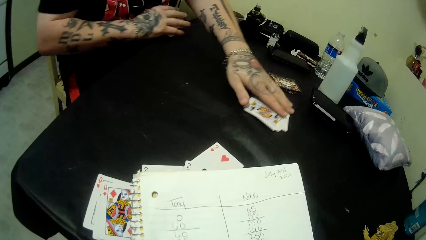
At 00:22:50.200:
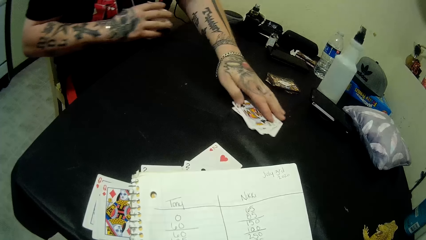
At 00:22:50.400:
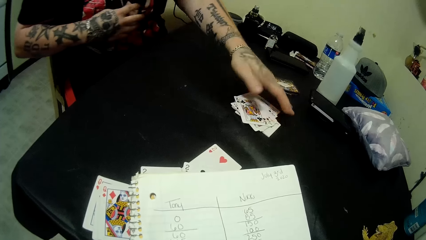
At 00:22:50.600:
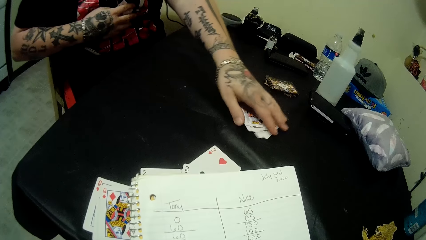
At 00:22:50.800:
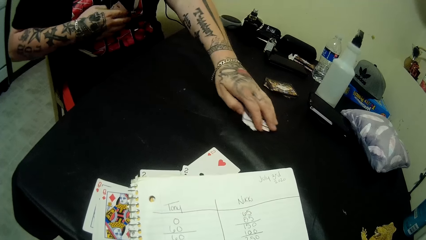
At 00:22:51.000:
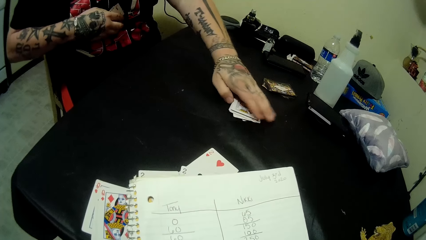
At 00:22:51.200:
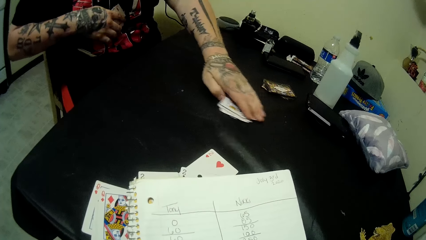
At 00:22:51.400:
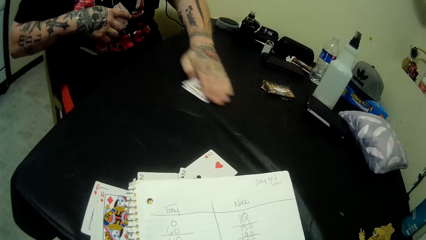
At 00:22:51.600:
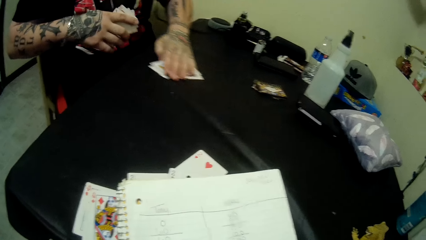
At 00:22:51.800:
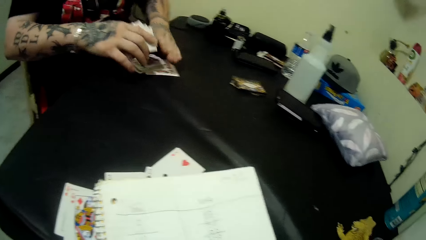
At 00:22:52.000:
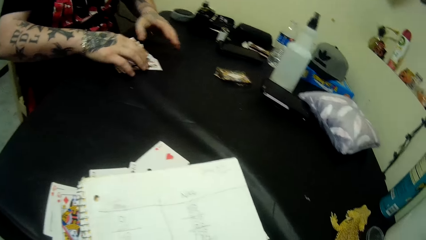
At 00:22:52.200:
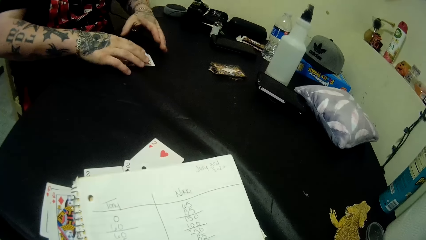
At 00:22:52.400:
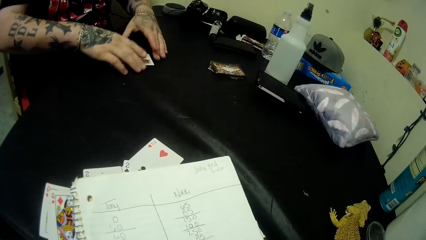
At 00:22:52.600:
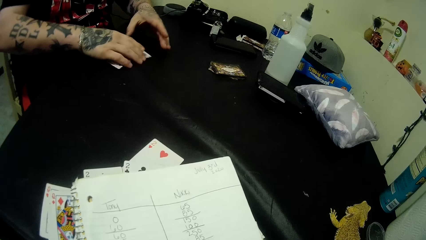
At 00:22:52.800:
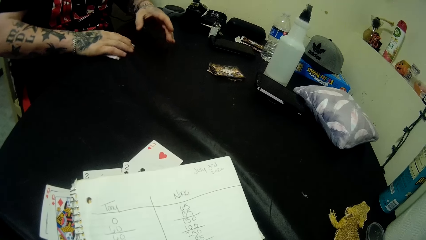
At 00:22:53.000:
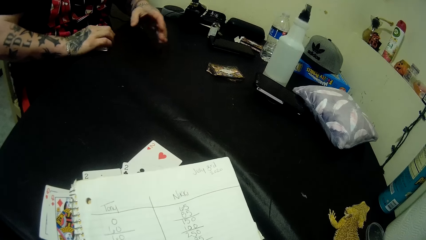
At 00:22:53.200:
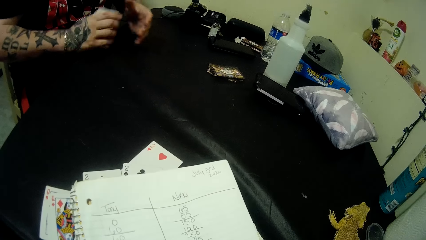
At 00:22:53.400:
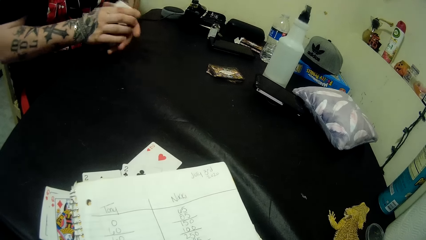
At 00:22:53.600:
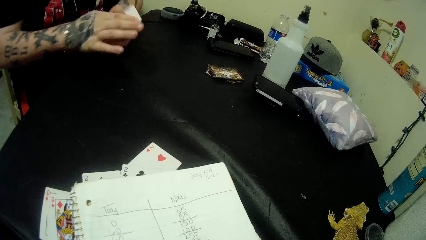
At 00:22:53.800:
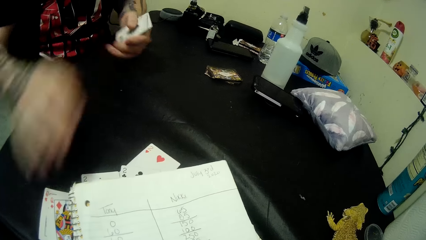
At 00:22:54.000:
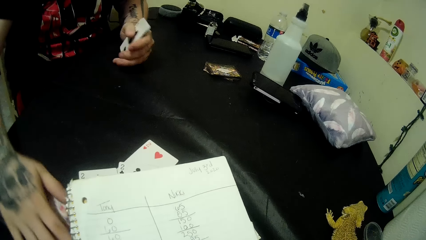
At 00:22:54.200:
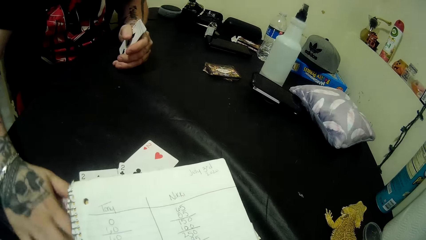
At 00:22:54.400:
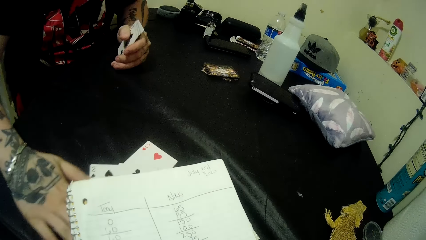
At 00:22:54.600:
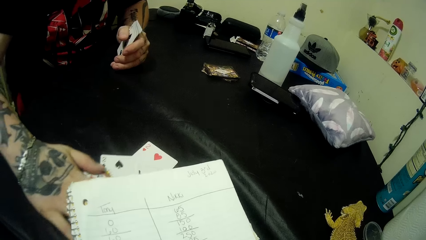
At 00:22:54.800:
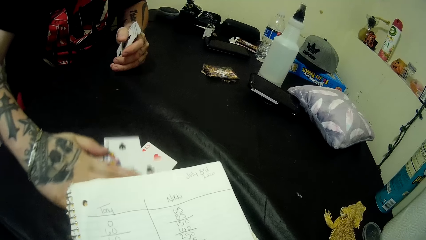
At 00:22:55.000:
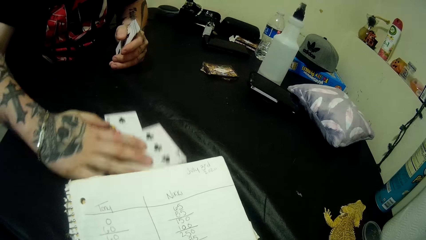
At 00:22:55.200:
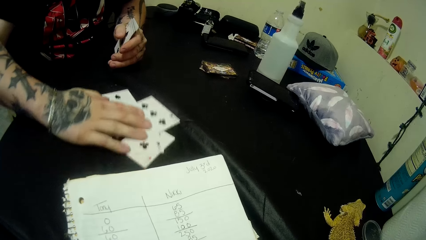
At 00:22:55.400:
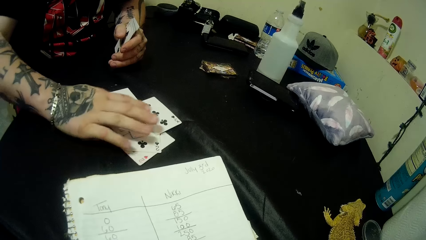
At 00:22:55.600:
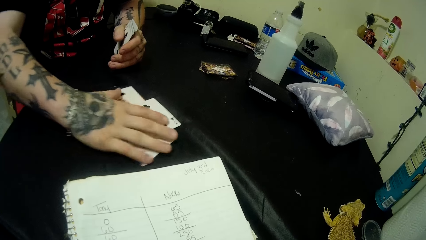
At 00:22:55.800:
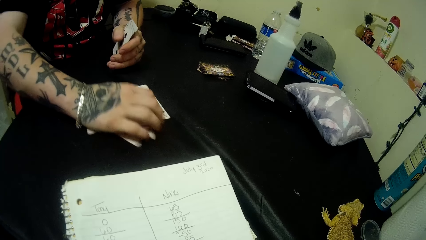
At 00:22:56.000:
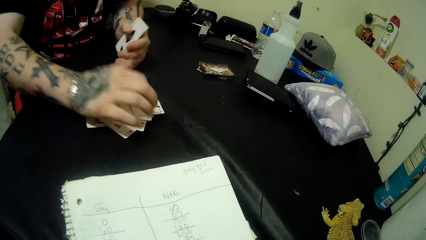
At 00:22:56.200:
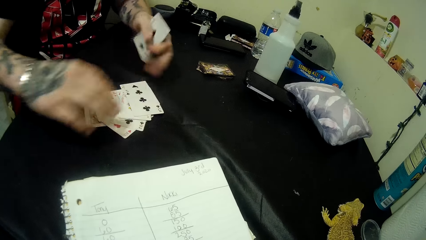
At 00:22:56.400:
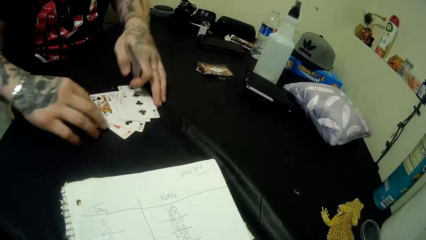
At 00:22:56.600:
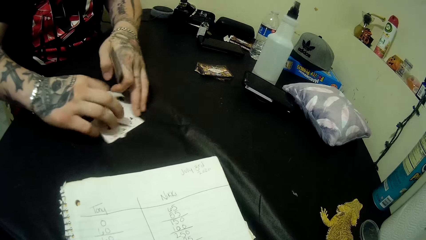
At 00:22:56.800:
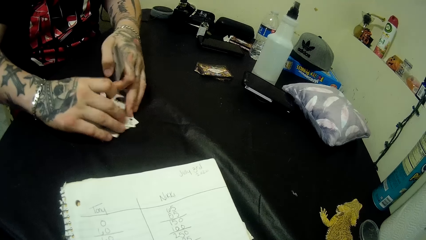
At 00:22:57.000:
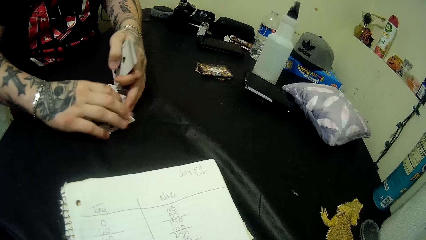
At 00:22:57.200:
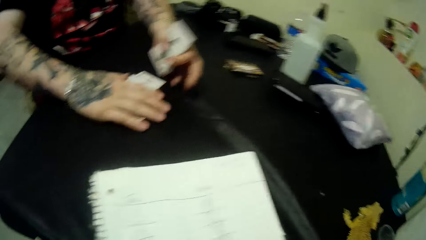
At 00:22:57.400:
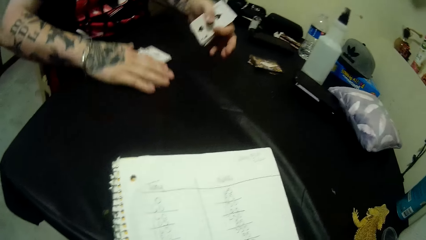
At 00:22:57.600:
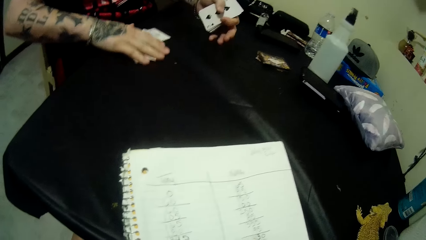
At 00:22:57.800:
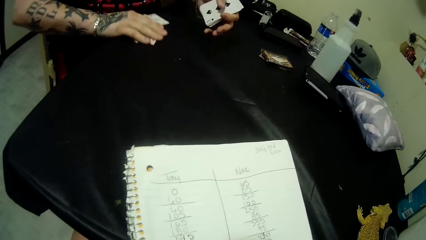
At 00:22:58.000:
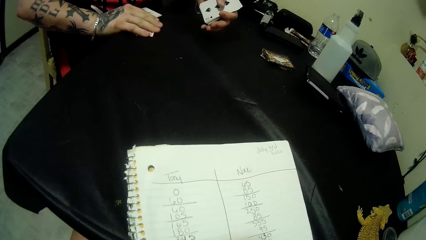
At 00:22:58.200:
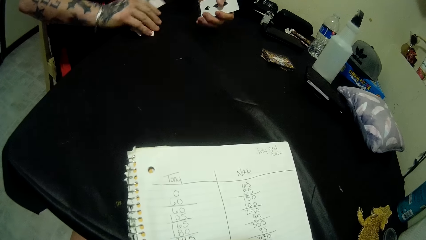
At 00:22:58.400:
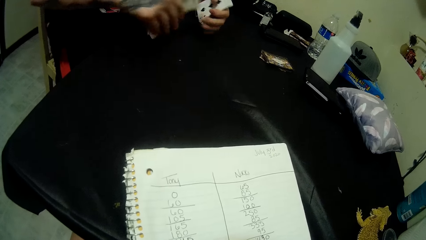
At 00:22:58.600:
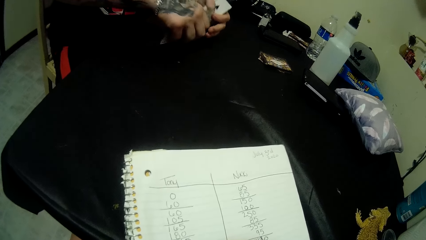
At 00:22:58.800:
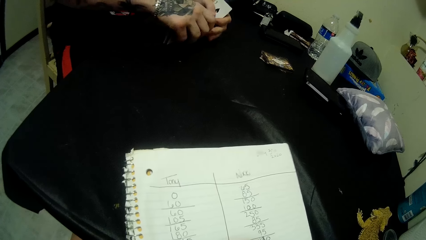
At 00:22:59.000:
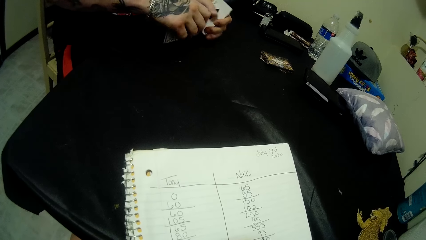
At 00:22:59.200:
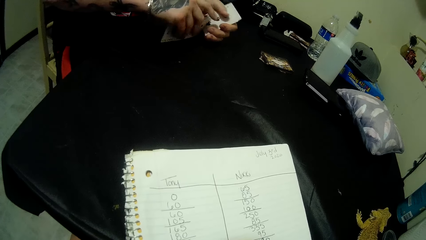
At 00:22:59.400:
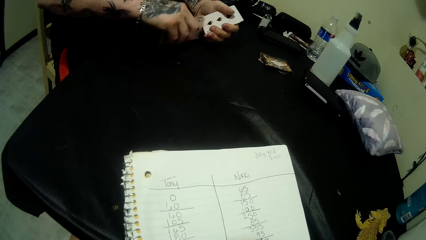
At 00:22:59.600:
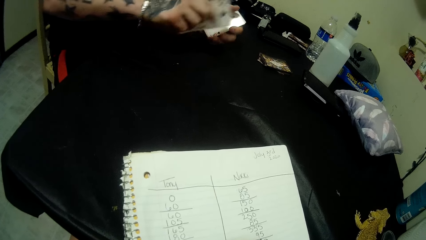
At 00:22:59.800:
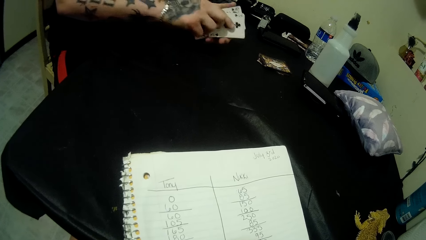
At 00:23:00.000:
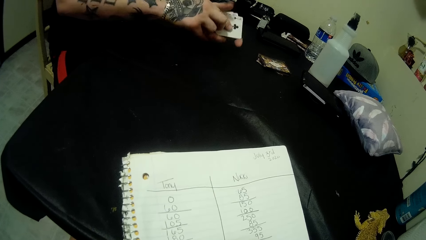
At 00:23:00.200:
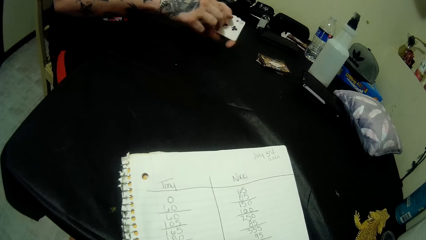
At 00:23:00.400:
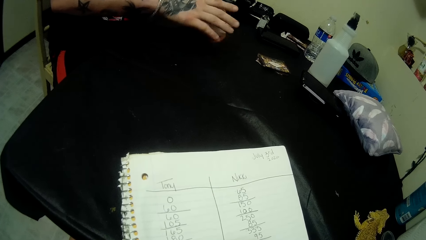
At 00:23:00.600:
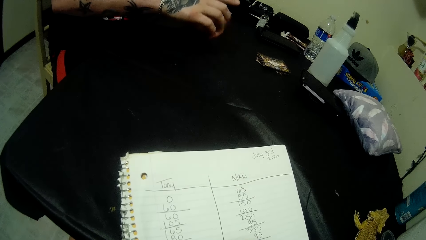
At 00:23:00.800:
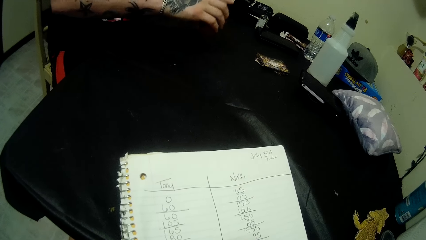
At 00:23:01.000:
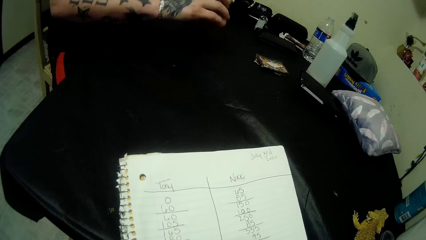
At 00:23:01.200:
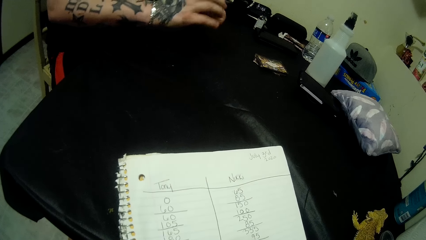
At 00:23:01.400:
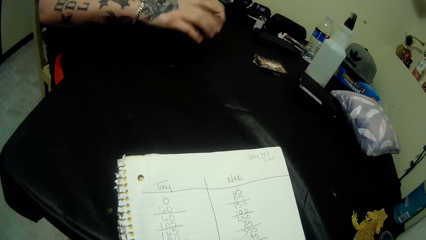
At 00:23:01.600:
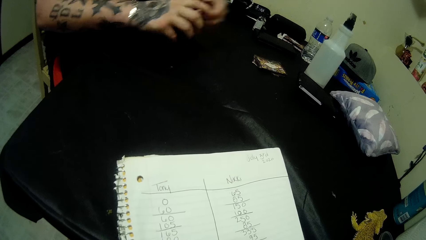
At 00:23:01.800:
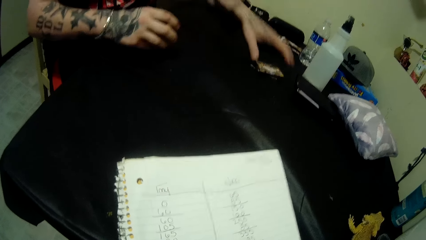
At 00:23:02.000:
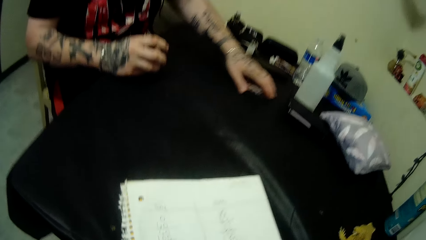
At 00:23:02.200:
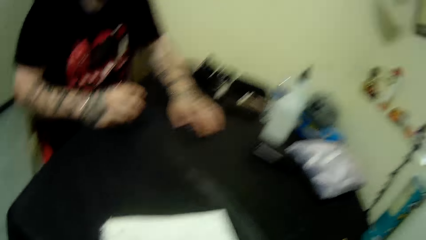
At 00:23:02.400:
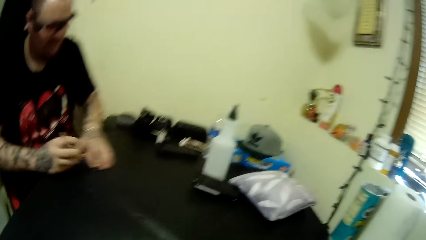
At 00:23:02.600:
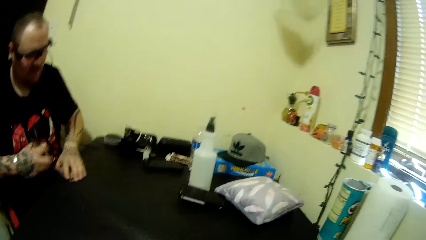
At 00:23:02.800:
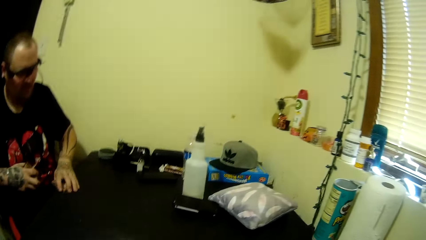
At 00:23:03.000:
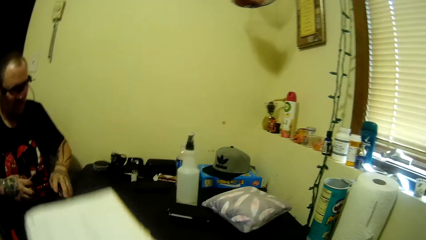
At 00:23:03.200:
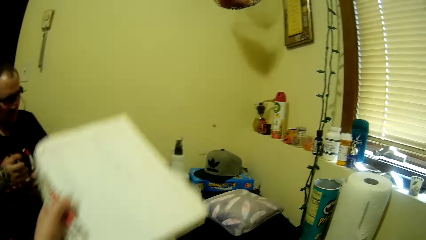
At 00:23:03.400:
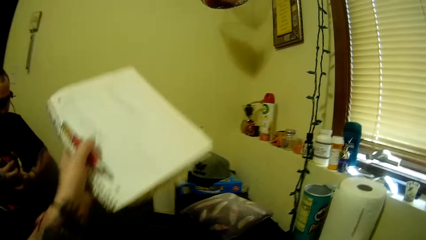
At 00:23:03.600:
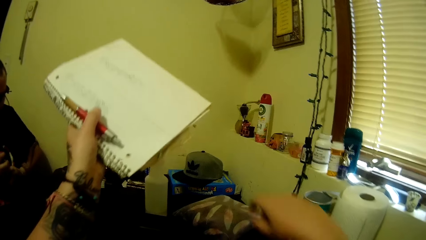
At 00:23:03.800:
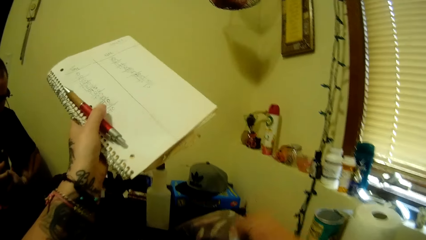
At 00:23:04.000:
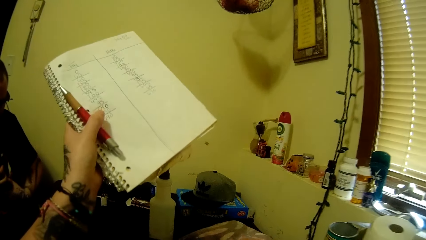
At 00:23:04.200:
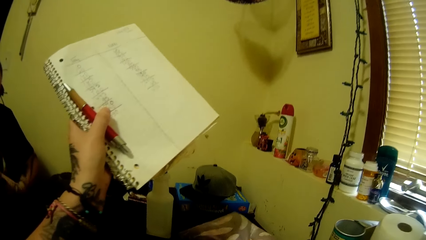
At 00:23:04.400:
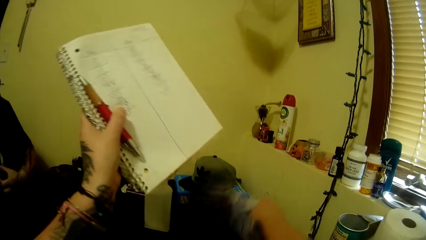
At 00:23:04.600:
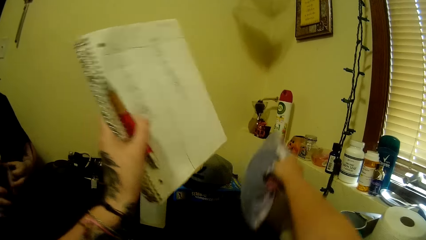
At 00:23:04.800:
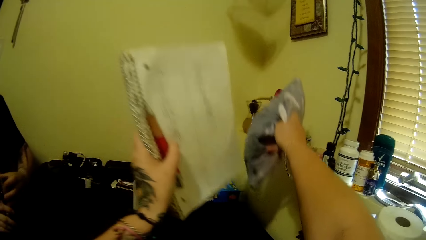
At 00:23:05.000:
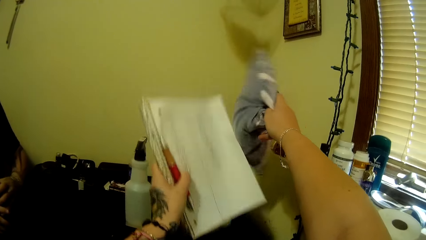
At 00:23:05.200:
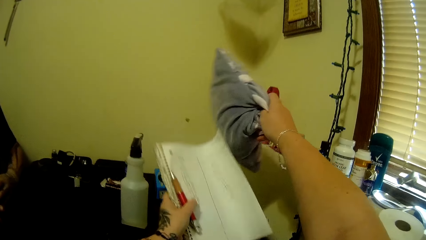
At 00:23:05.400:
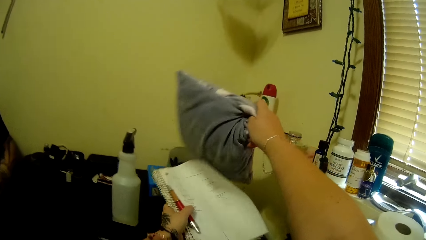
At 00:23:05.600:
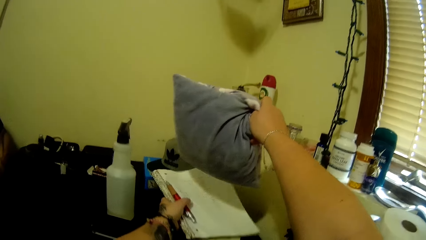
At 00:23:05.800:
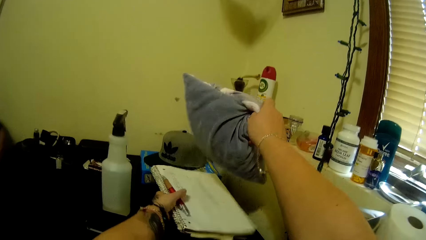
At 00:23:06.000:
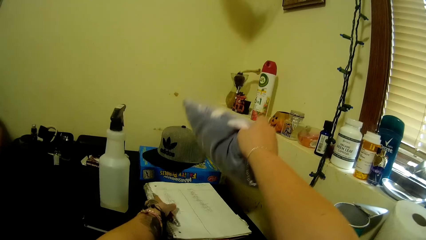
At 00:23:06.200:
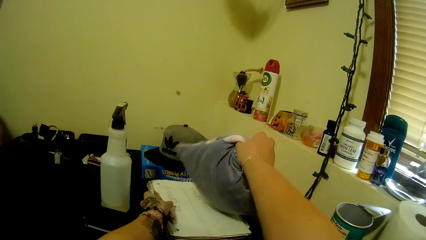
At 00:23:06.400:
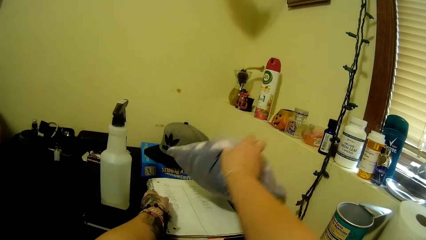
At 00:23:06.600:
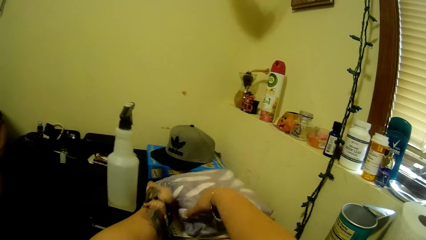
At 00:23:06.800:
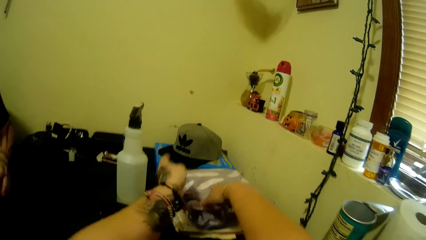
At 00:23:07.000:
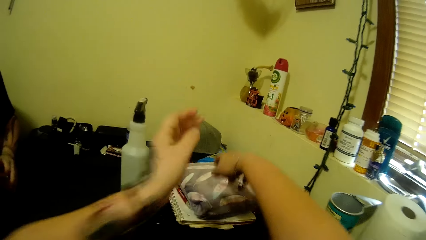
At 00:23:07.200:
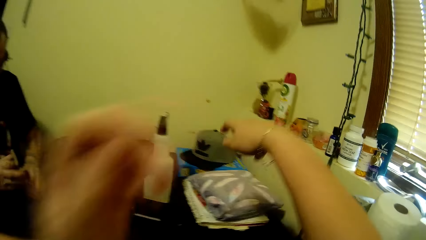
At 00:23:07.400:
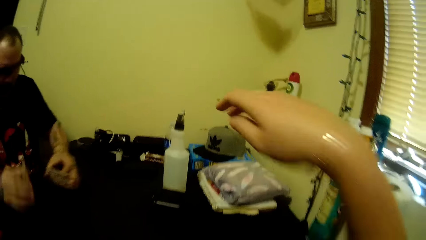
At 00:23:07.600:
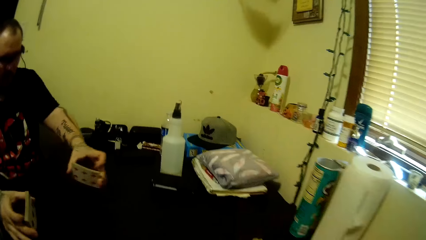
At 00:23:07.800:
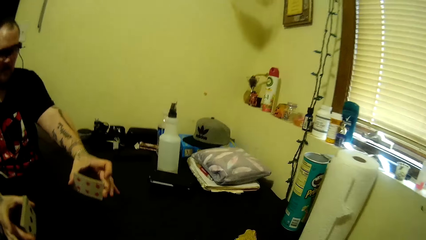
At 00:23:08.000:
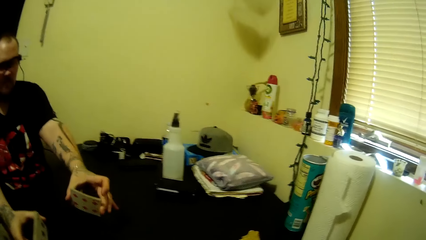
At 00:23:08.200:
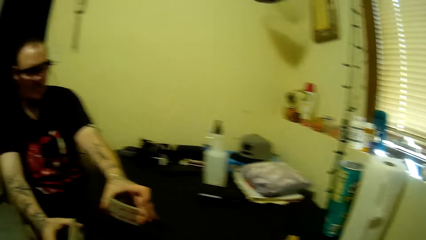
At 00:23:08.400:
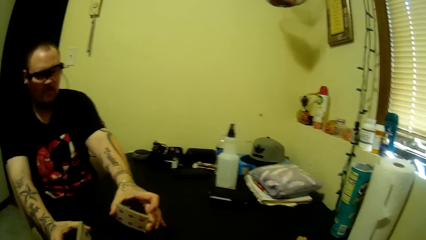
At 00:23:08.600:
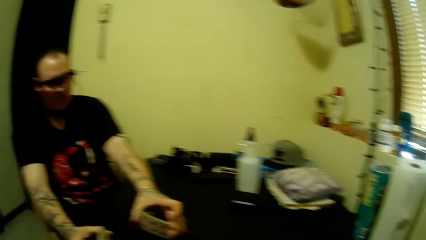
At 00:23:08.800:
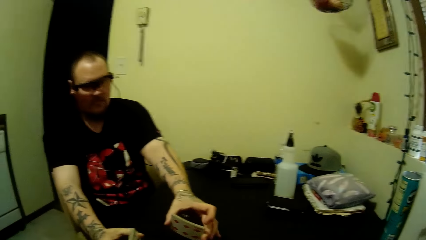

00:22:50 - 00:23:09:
A man packs cards from the table with his left hand. He moves the cards on the table with a hand. The camera wearer puts down a card on the table. The man places the first set of cards on a second set of cards on the table. He packs the cards from the table with his right hand. He moves the cards to his left hand. He moves the cards on the table with his right hand. He puts the cards together on the table with hands. He packs the cards from the table with his right hand. He puts the cards on the table. He puts a card on the other hand. He takes the cards from the other hand. He packs the cards from the table with his left hand. He moves the cards on the table with a hand. The camera wearer holds up a book with a hand. They lift a pillow from the table. They drop the book on the table. They drop the pillow on the book. The man holds the cards with hands.
